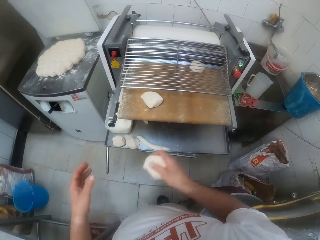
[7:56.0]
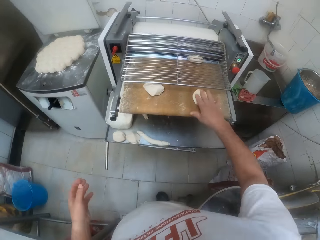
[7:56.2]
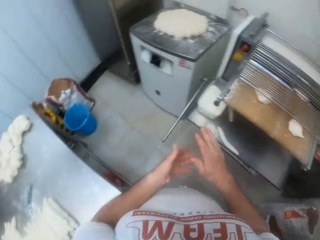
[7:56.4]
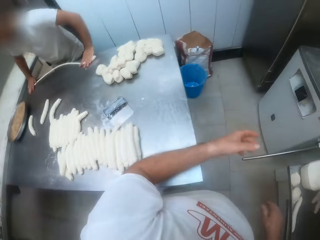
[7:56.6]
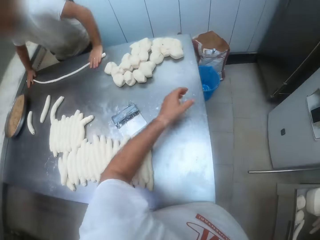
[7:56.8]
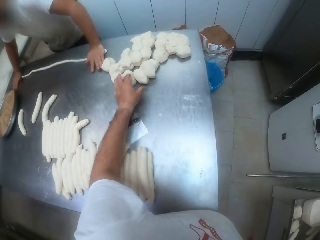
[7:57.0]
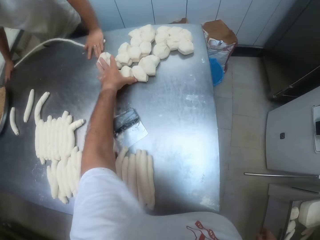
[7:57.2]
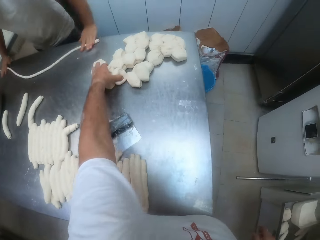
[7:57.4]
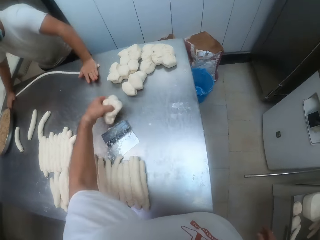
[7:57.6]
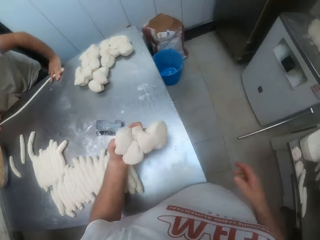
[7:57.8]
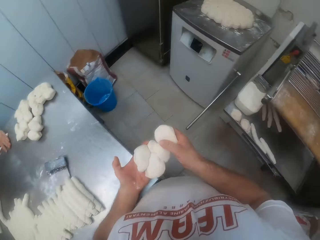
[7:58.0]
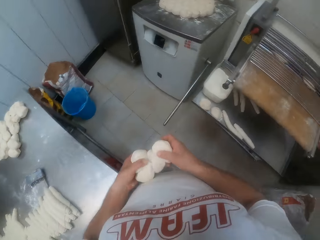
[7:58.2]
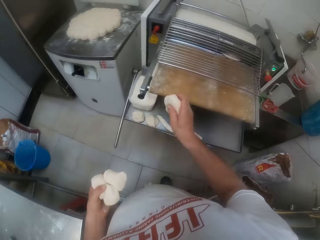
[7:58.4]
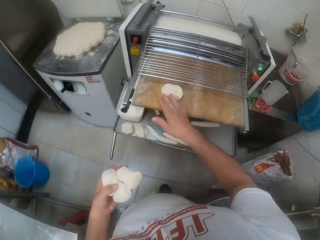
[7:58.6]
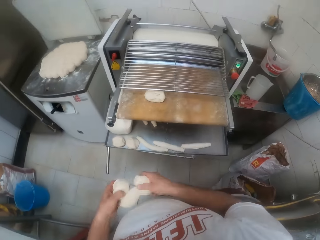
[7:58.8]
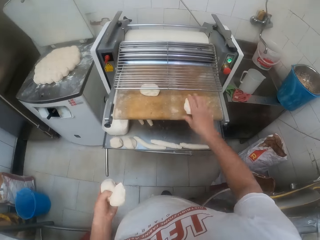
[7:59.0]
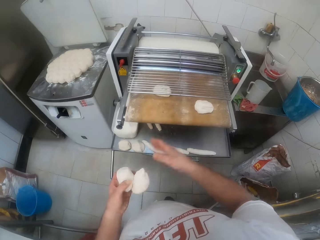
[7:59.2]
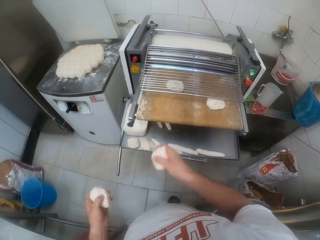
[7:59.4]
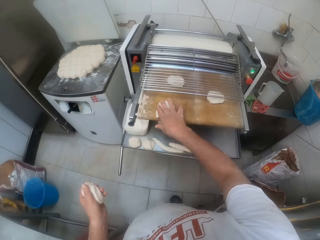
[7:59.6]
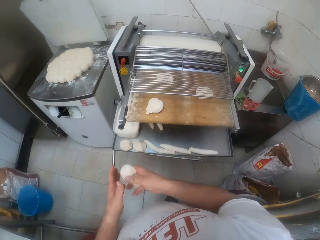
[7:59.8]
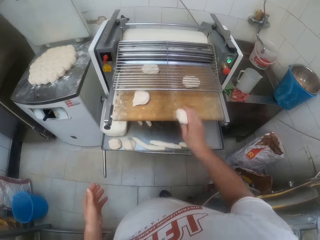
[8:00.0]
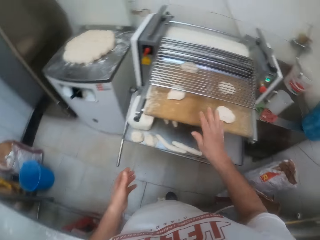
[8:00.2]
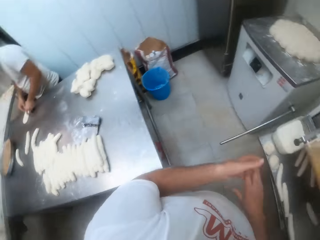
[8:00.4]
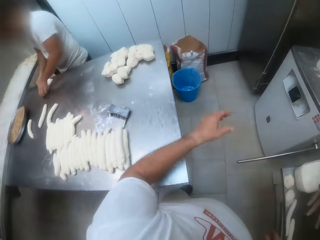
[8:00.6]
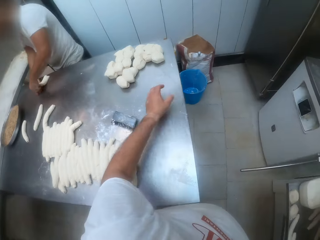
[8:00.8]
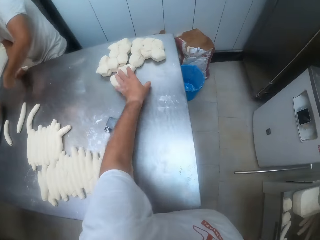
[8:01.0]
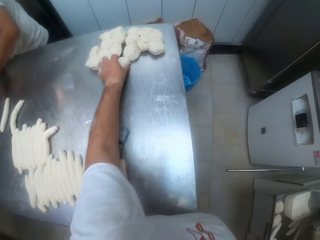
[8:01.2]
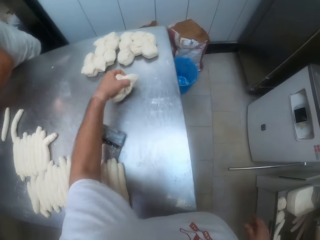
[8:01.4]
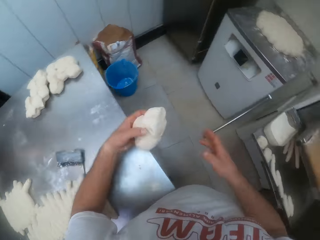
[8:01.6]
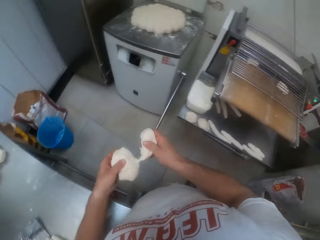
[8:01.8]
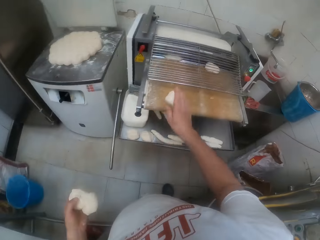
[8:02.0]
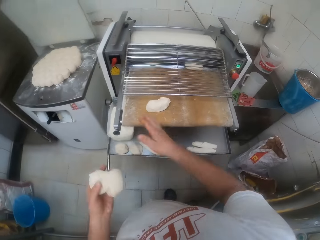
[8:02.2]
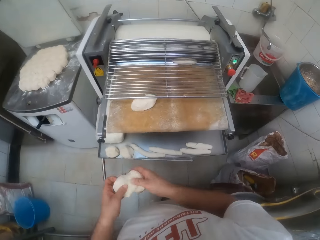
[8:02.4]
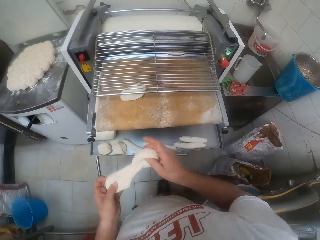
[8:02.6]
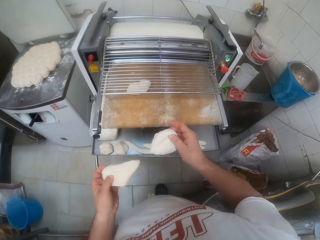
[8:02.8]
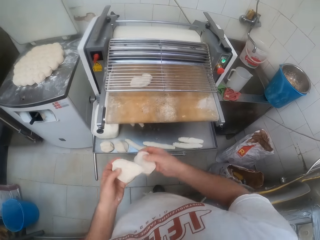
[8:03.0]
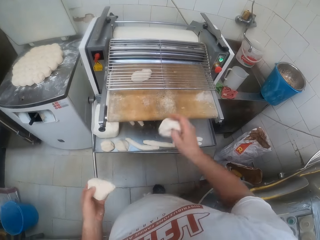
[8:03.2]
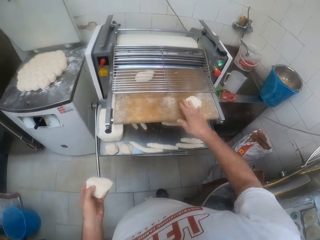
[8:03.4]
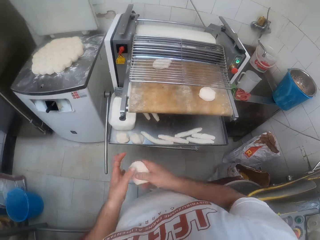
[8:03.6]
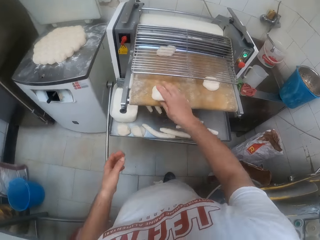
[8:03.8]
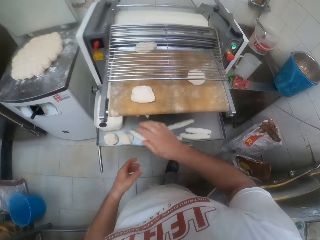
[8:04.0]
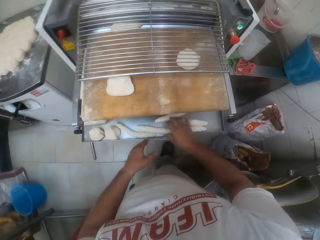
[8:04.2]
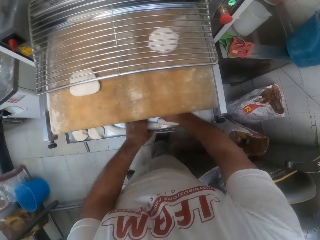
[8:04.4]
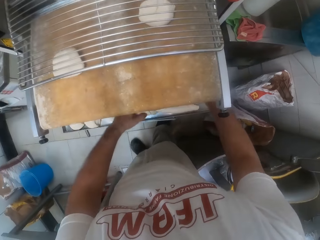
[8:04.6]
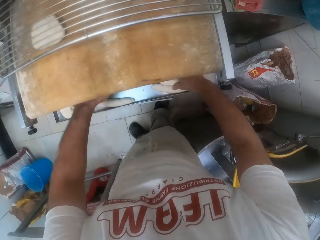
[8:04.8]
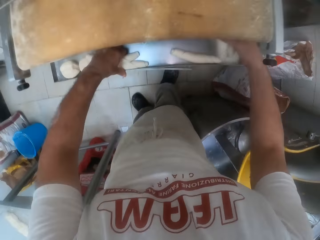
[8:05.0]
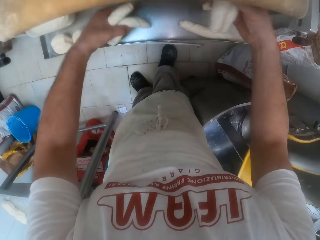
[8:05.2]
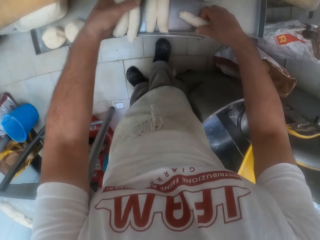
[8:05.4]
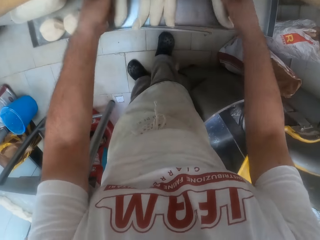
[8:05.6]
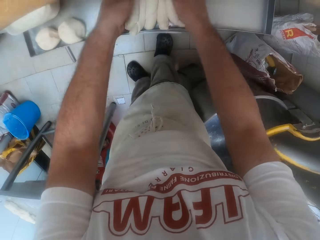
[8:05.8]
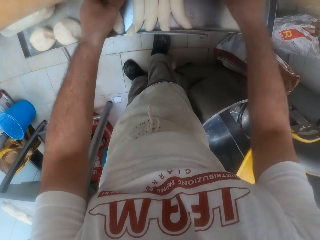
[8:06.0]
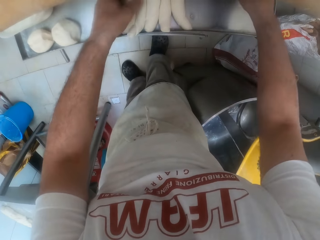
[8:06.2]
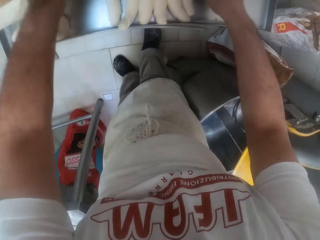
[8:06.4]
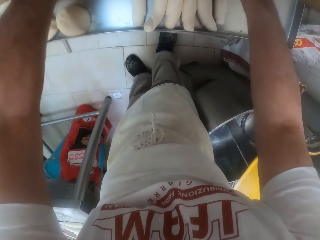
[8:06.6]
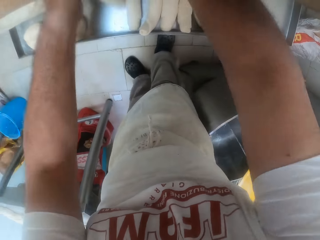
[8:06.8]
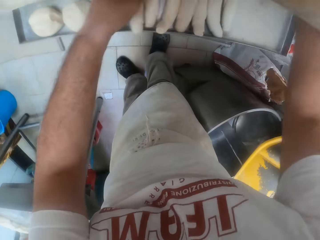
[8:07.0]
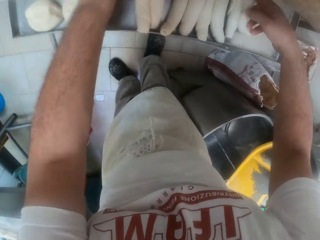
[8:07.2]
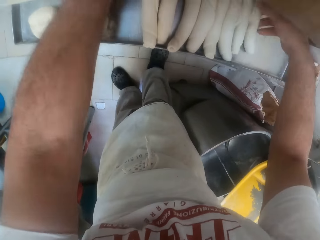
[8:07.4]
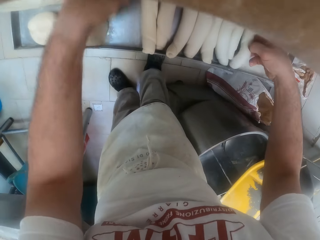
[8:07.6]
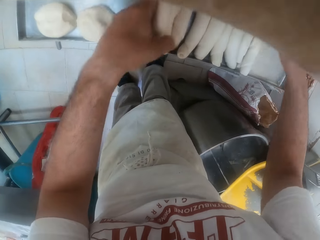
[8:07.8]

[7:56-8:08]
The camera wearer picks the dough on the rolling table with his left hand and feeds the dough into the dough sheeter with his right hand. He picks the dough on the rolling table with his left hand and feeds the dough into the dough sheeter with his right hand. He packs pieces of rolled dough from the dough sheeter onto the rolling table with both hands. He picks the dough.

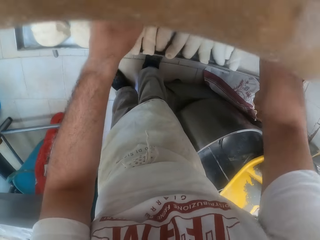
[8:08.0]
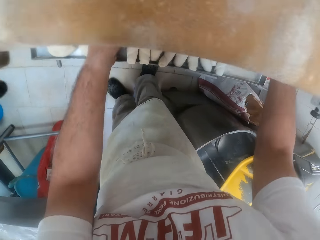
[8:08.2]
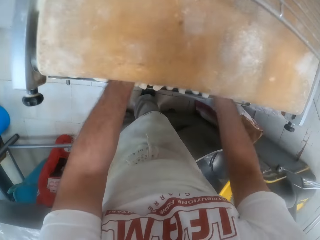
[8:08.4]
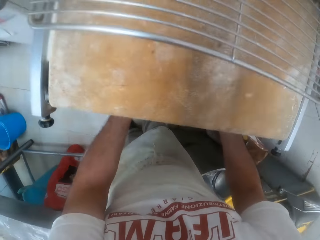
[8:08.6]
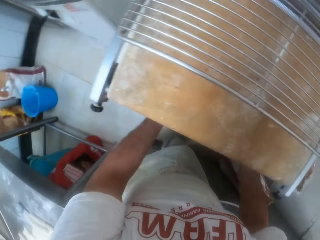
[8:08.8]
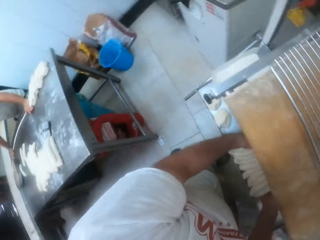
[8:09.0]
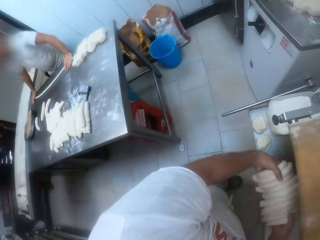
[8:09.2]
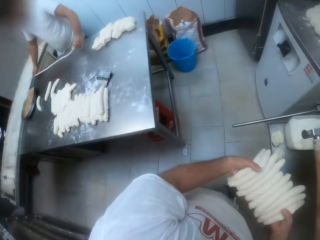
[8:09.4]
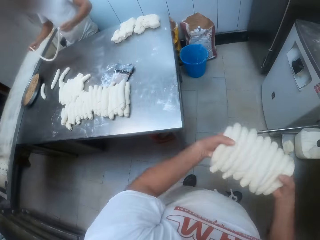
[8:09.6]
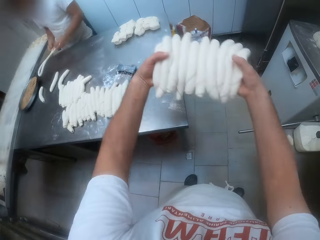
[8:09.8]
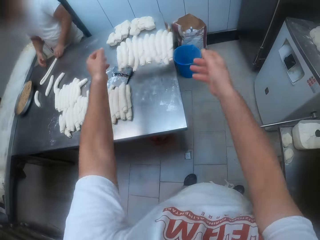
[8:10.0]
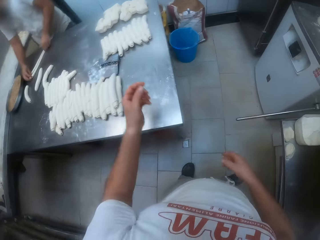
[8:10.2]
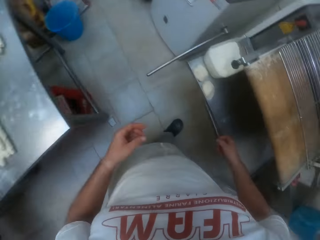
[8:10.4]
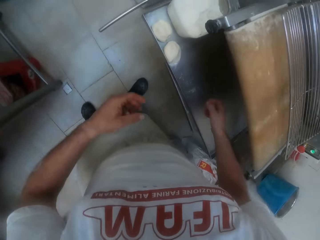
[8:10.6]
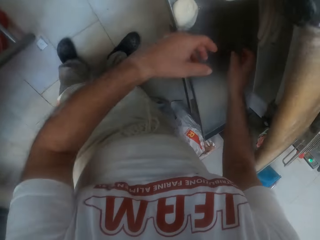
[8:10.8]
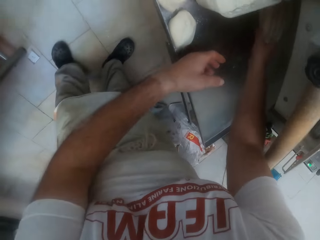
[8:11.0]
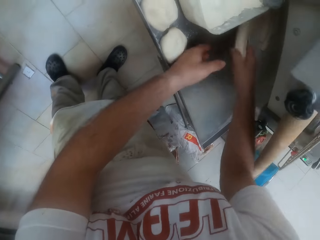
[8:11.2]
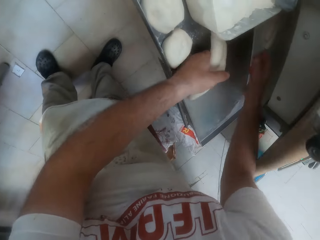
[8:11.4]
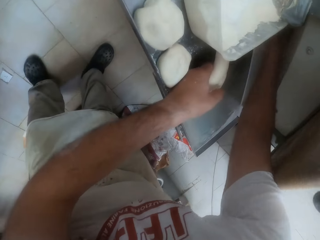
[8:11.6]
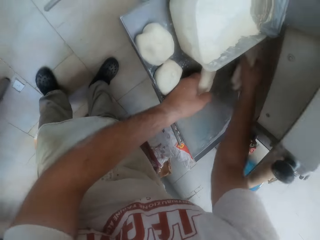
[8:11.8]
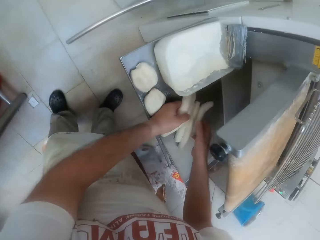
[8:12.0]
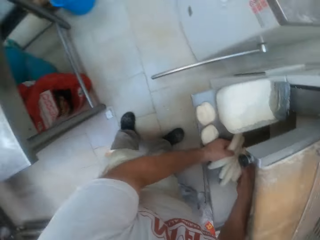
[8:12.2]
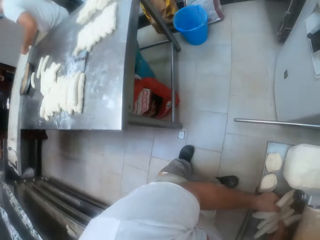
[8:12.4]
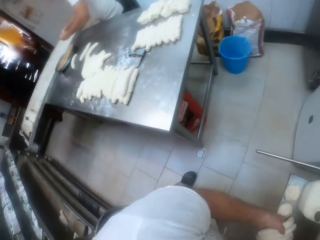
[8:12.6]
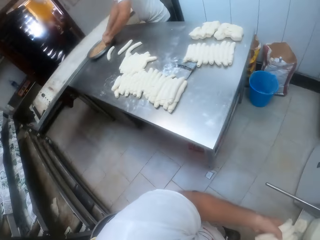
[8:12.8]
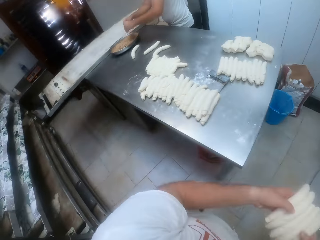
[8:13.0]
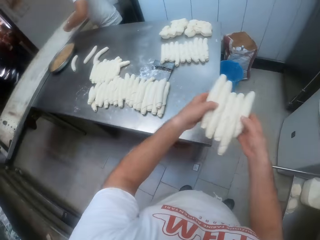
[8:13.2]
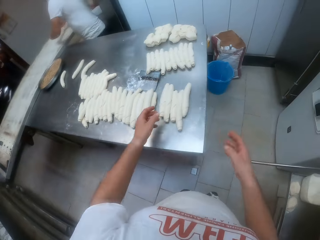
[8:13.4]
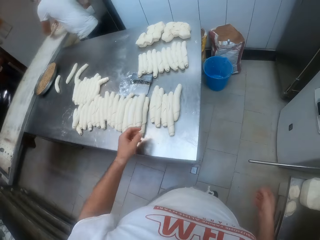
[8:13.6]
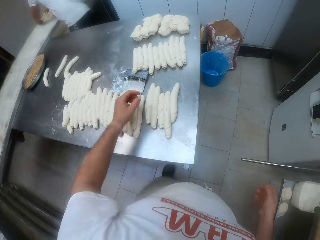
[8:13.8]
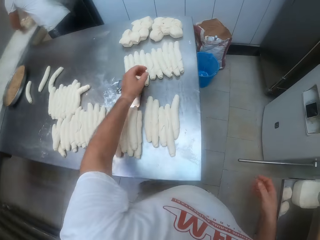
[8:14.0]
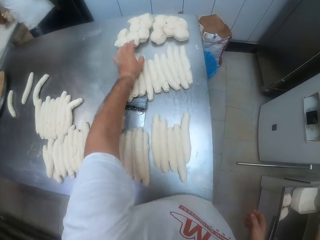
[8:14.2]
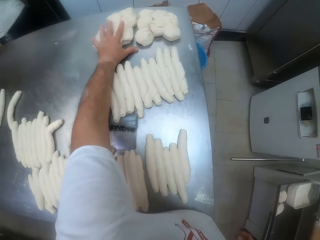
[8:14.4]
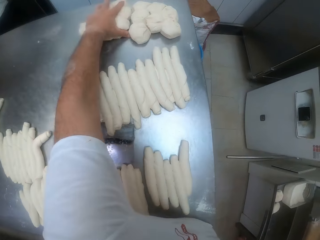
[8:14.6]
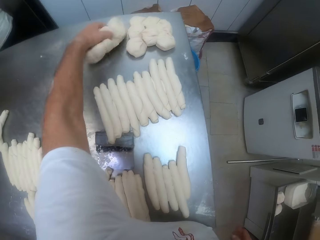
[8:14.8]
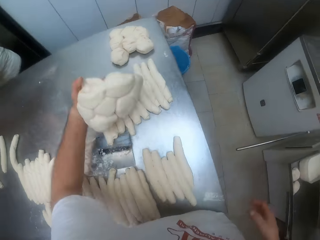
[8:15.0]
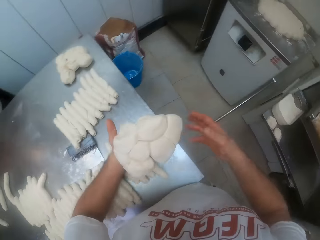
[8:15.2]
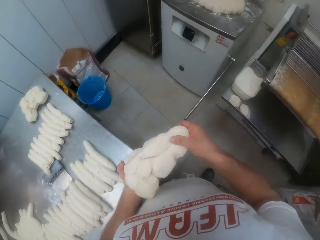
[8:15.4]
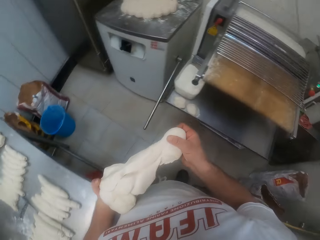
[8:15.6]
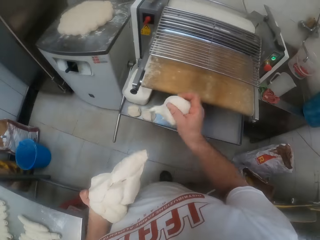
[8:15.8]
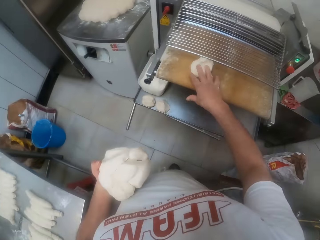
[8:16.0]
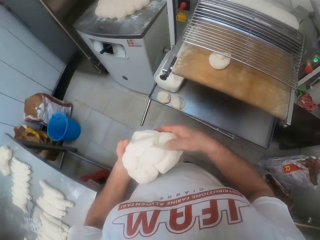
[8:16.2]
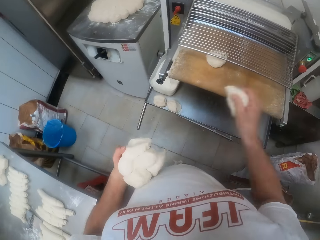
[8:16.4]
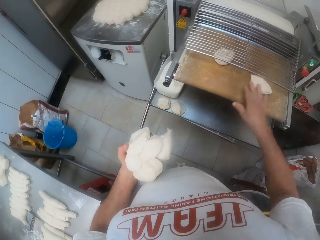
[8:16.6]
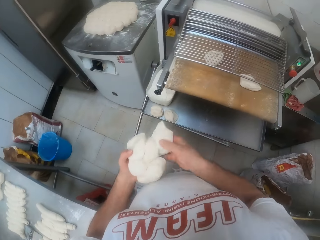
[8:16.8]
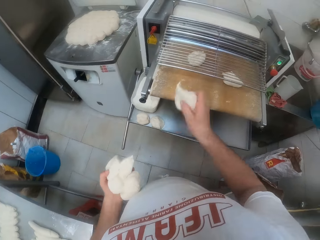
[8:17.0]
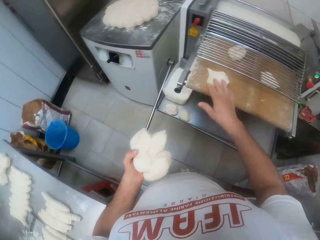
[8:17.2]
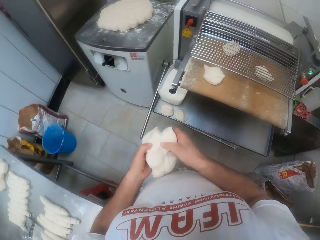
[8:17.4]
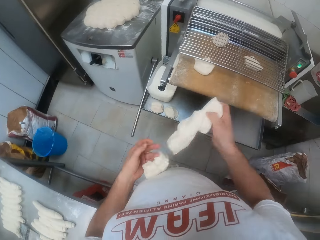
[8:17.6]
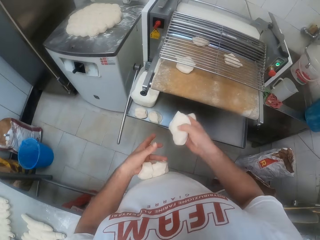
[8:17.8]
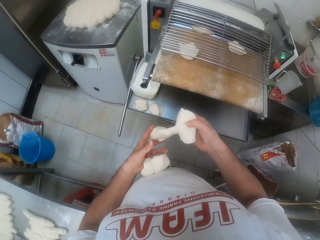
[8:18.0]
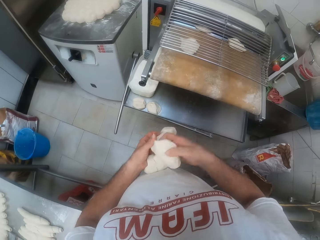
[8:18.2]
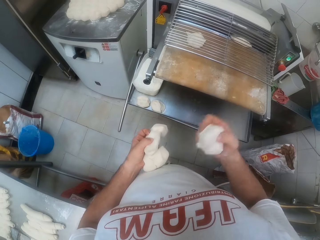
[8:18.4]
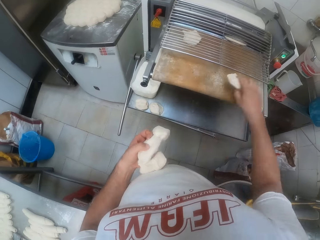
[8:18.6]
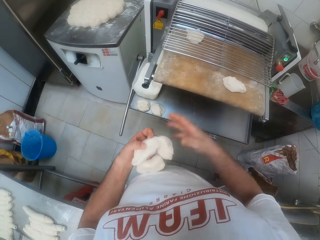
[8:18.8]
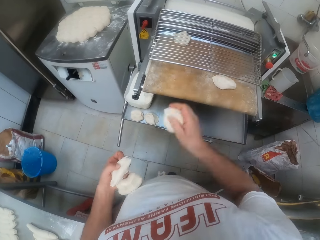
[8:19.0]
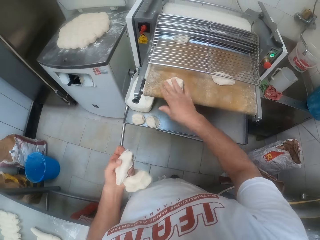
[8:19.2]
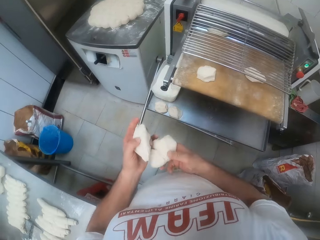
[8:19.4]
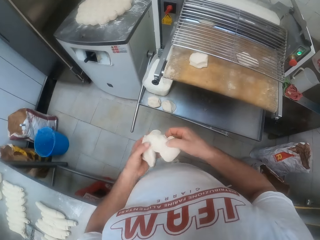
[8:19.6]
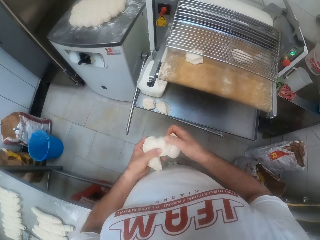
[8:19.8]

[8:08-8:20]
The camera wearer throws the doughs. He picks the dough. He throws the doughs. He picks the dough on the rolling table with his left hand and feeds the dough into the dough sheeter with his right hand. He drops the dough on the cutter.
